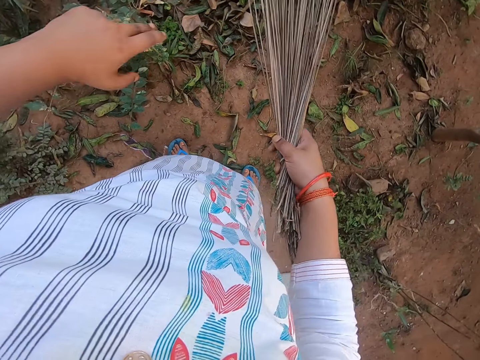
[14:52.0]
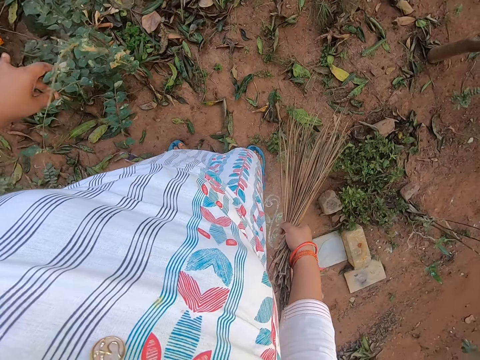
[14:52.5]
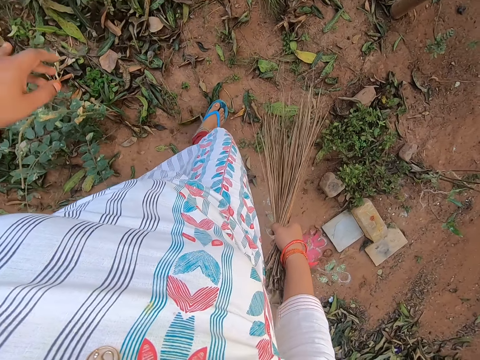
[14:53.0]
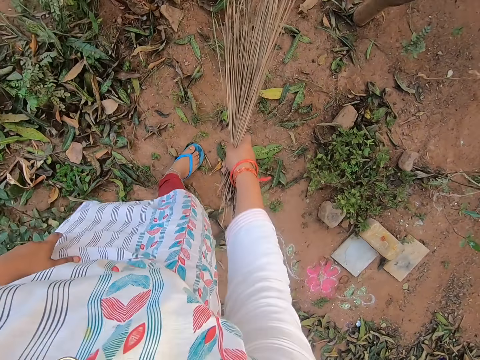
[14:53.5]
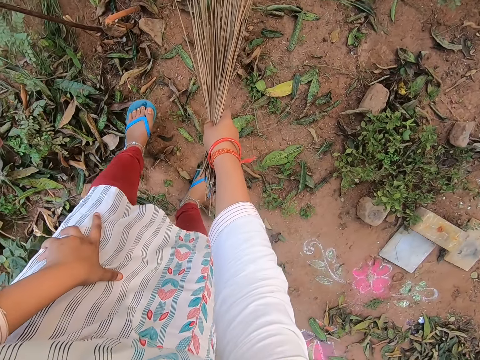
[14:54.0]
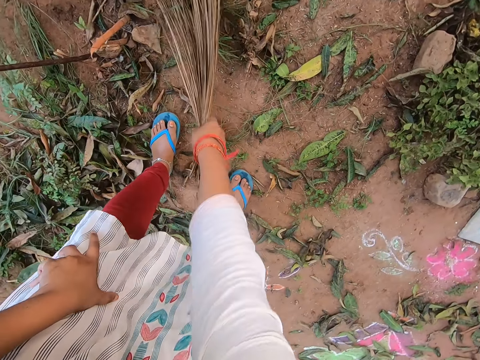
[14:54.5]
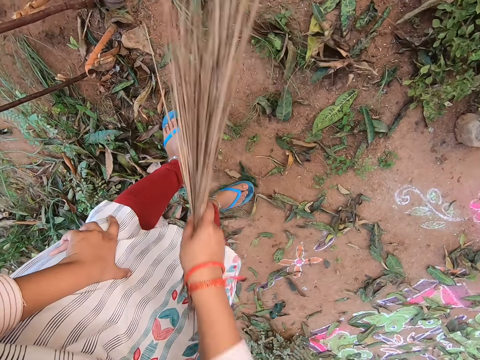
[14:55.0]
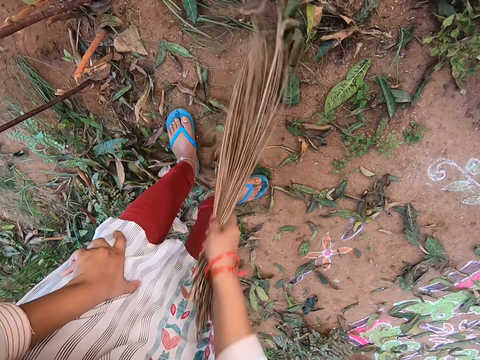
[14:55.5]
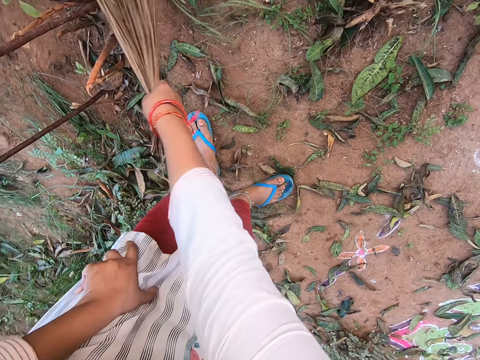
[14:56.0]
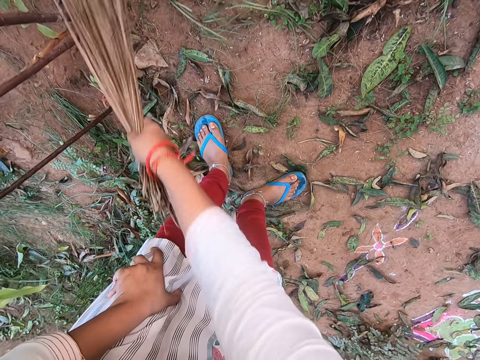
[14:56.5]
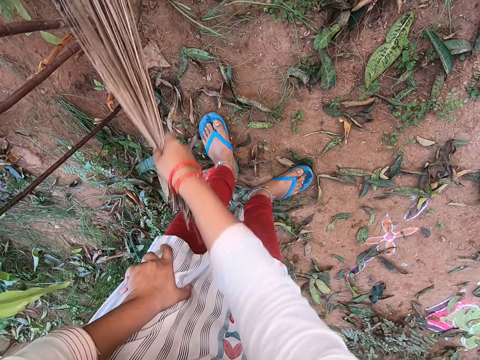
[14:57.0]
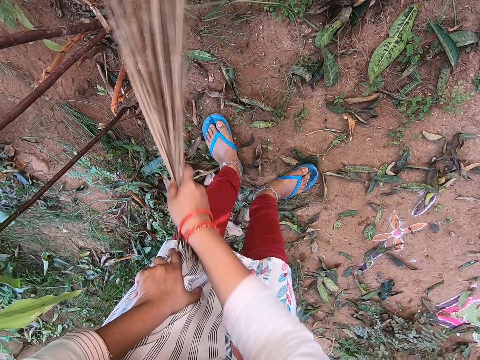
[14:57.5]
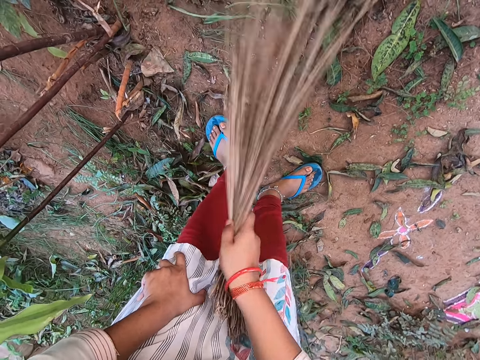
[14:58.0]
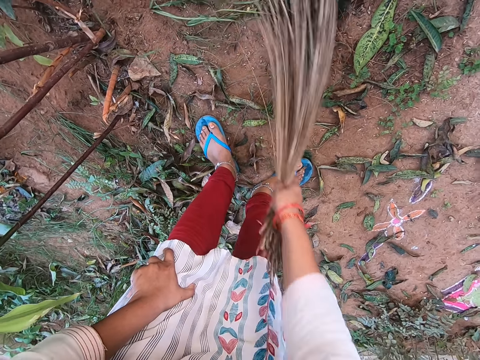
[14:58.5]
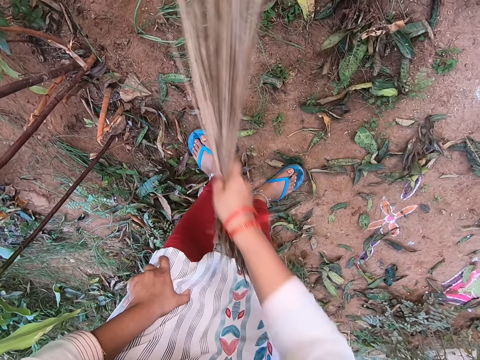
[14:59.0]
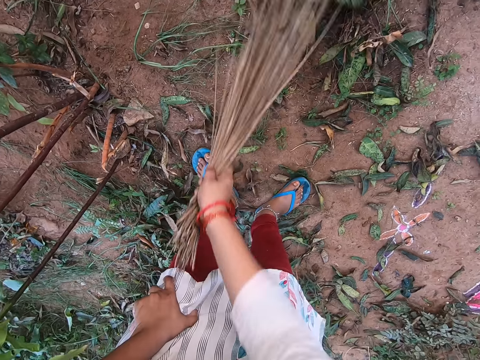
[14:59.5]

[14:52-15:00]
The camera wearer looks at the hand. They sweep the compound.

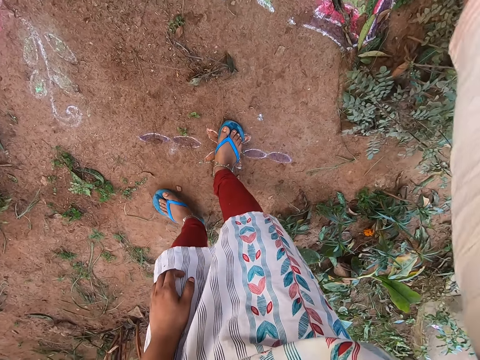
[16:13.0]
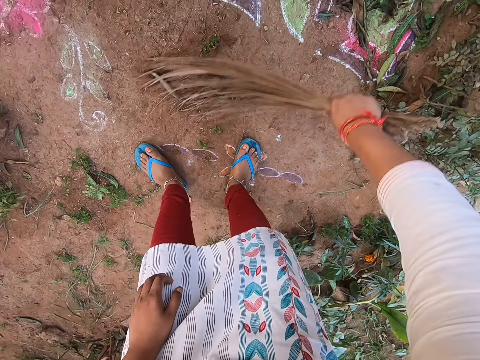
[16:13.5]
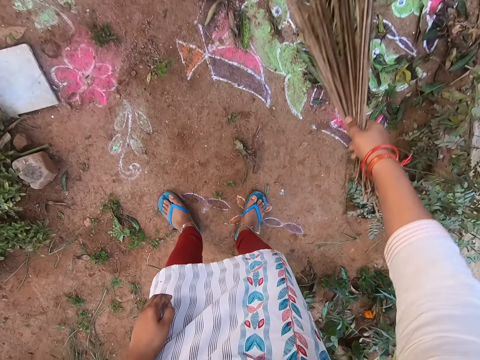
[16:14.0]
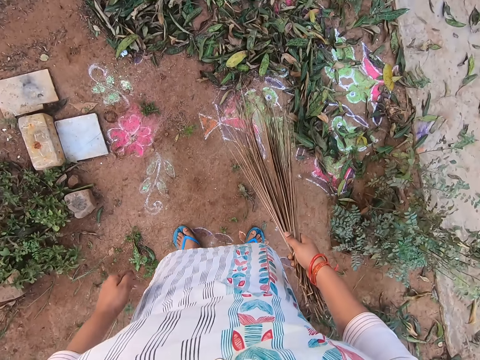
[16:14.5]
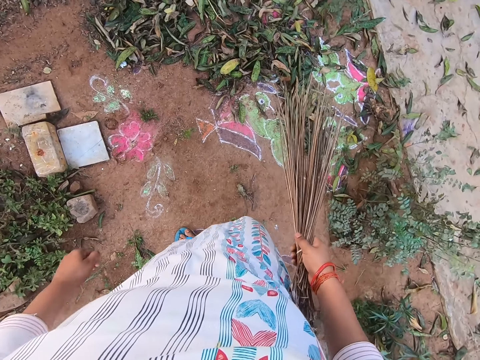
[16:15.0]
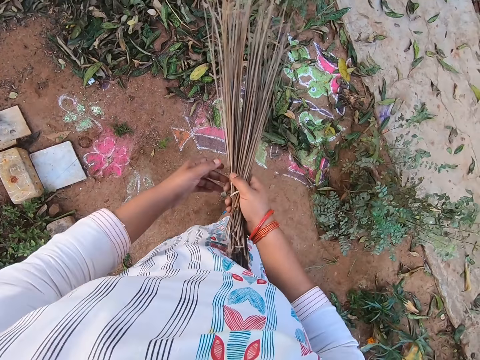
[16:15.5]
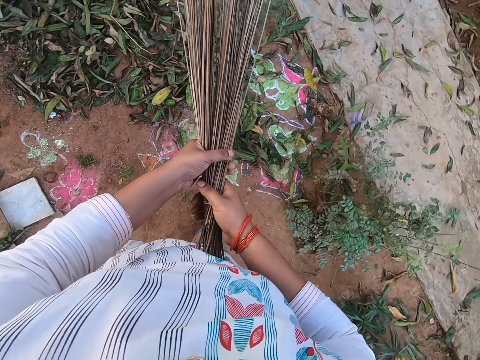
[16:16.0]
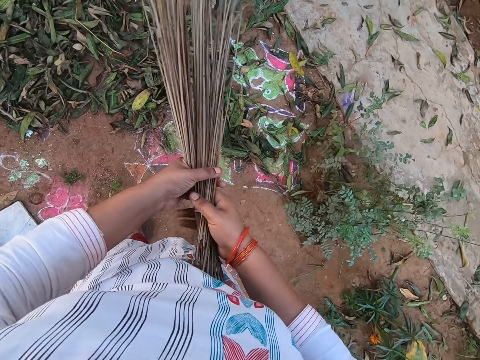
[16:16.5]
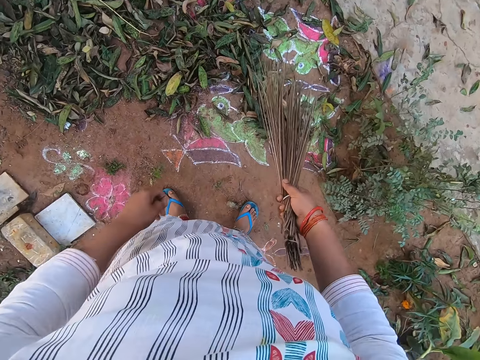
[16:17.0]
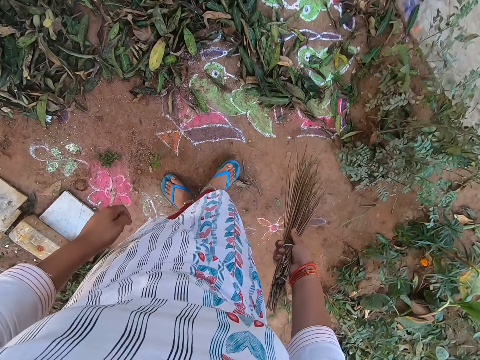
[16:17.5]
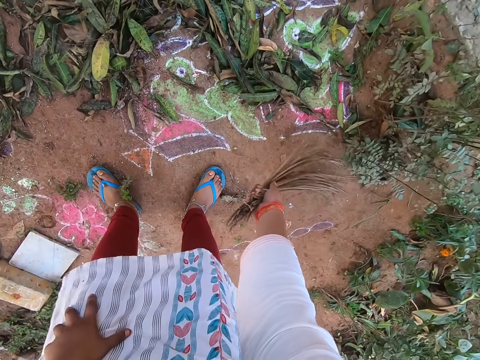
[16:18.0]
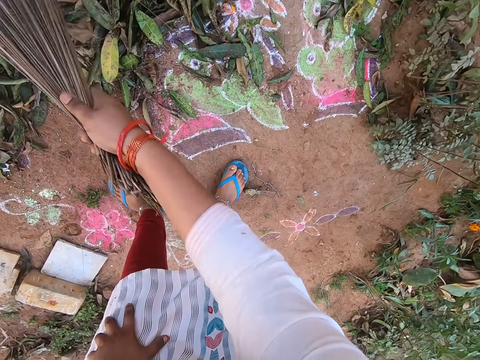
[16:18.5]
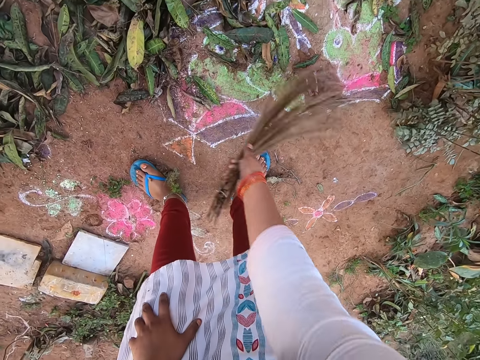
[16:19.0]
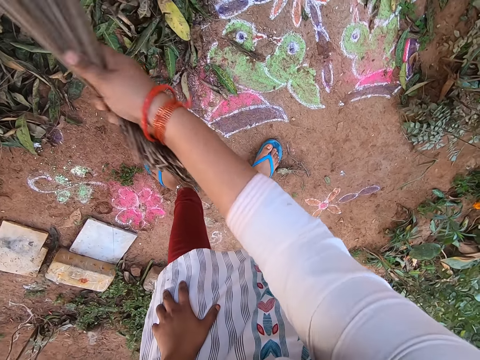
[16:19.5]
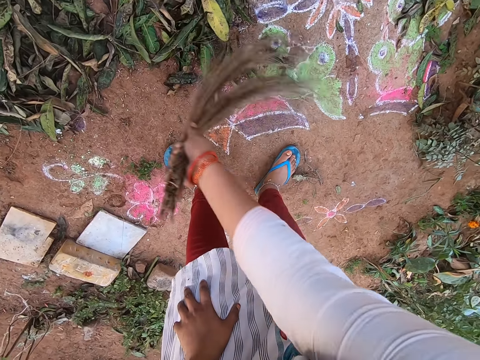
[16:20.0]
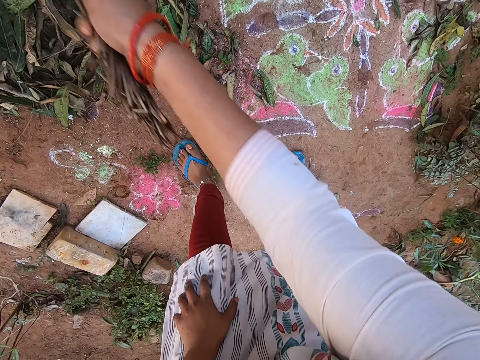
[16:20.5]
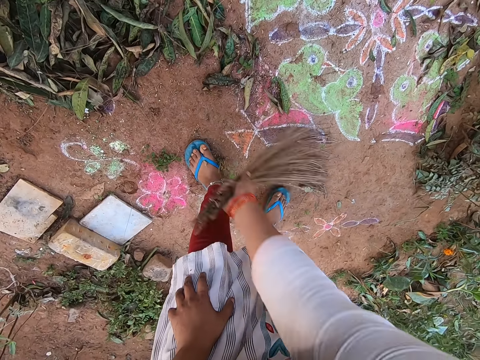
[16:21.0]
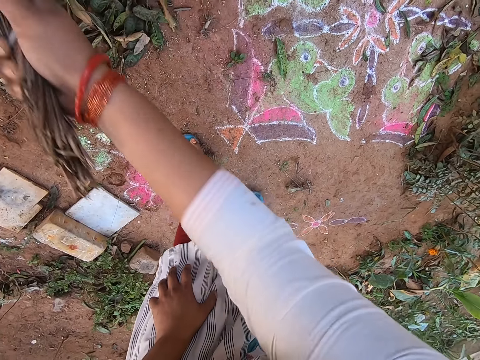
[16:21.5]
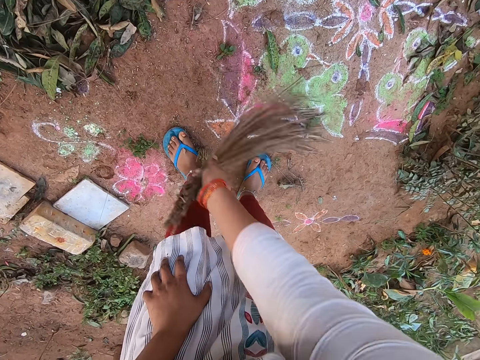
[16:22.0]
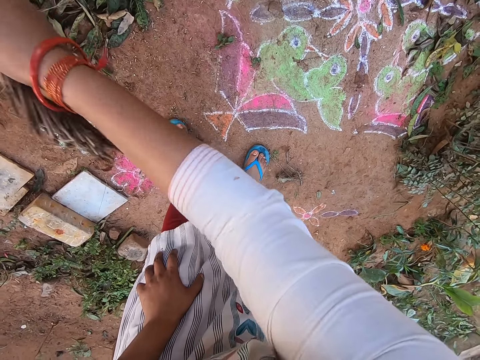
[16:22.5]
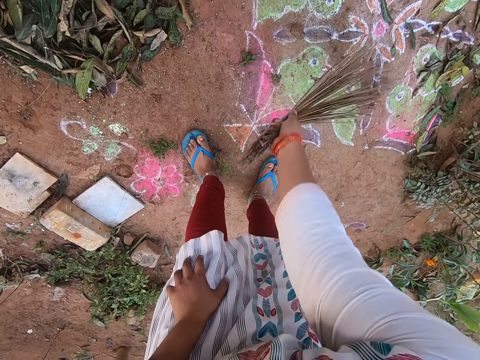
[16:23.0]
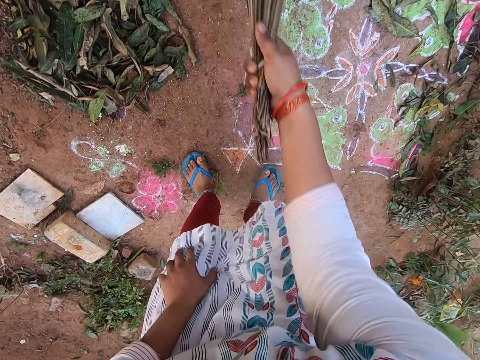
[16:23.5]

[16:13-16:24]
The camera wearer looks around the compound. She holds the broom with her hands. She sweeps the leaves on the ground with the broom in her right hand.

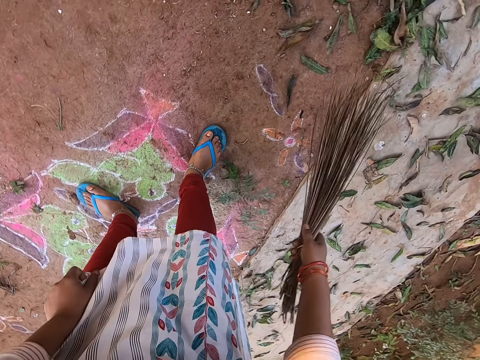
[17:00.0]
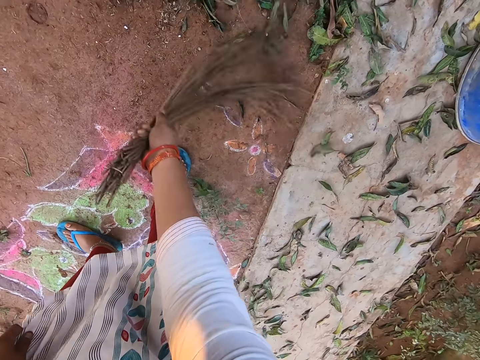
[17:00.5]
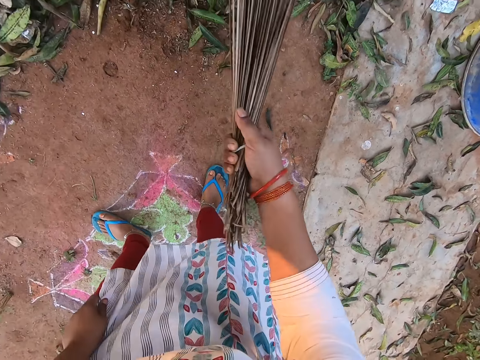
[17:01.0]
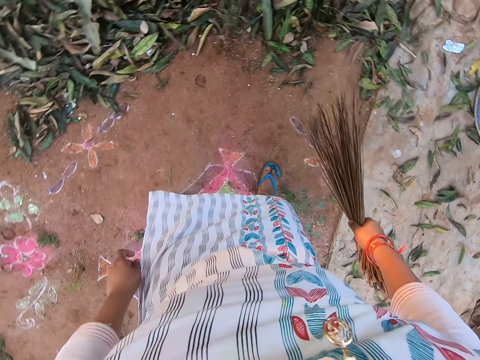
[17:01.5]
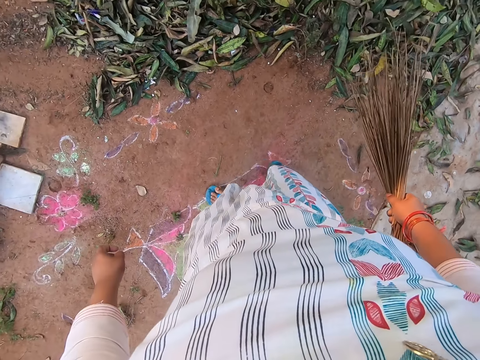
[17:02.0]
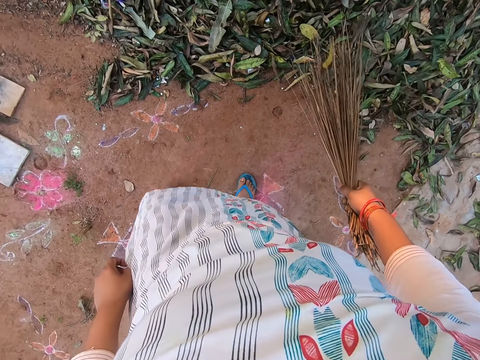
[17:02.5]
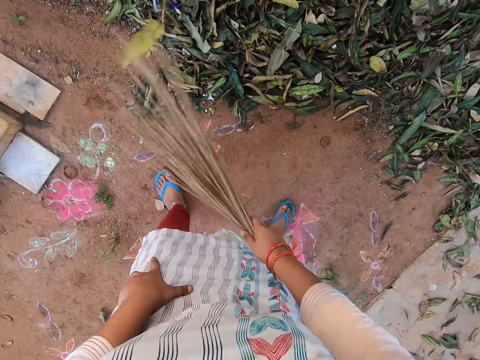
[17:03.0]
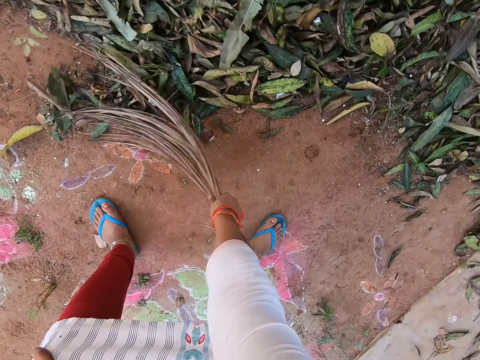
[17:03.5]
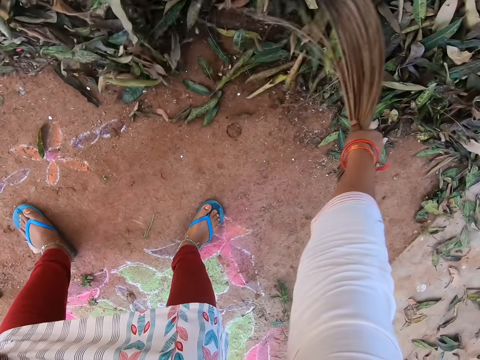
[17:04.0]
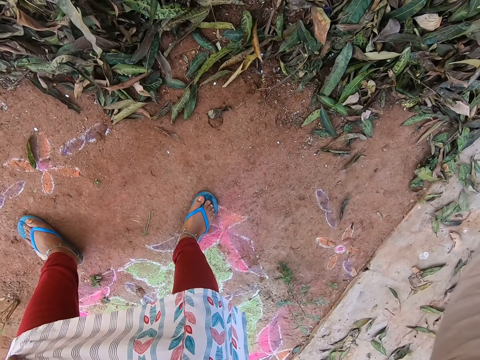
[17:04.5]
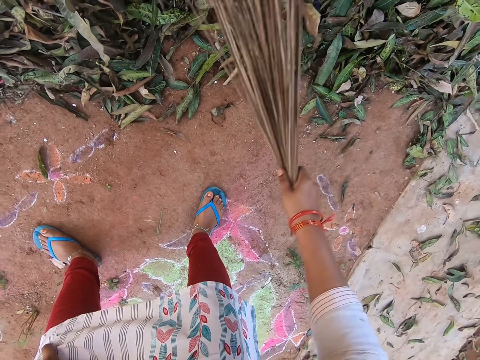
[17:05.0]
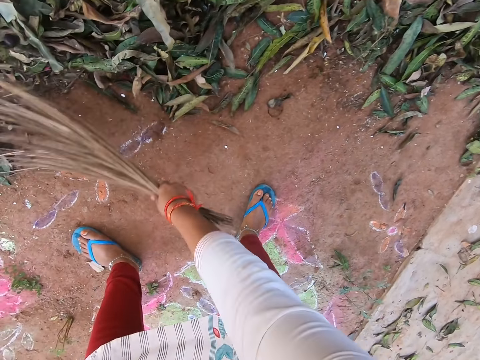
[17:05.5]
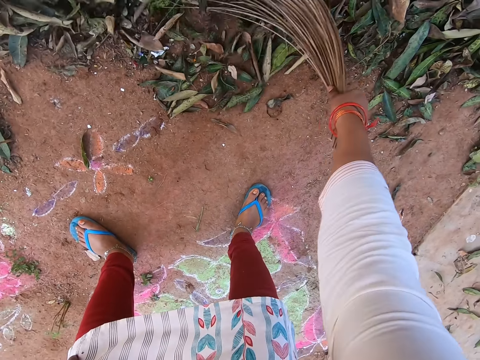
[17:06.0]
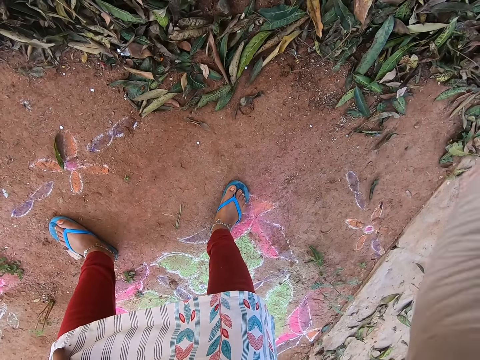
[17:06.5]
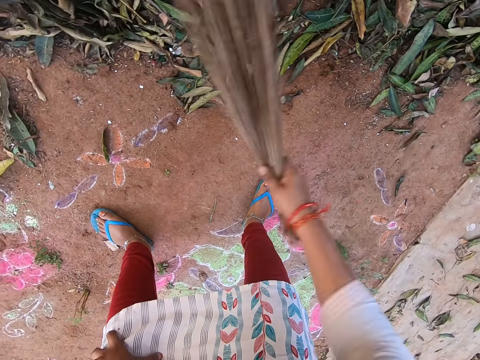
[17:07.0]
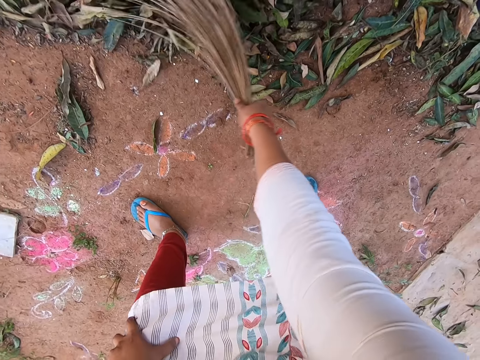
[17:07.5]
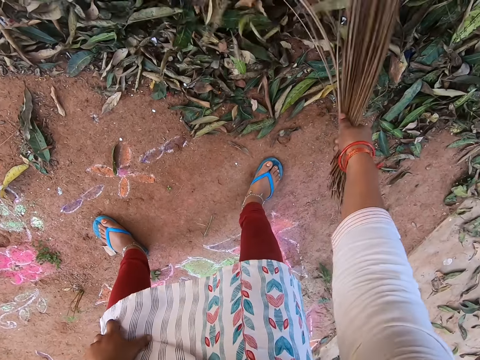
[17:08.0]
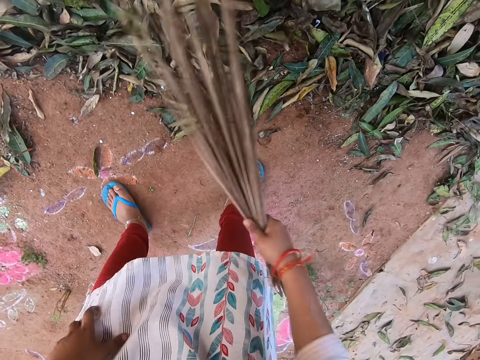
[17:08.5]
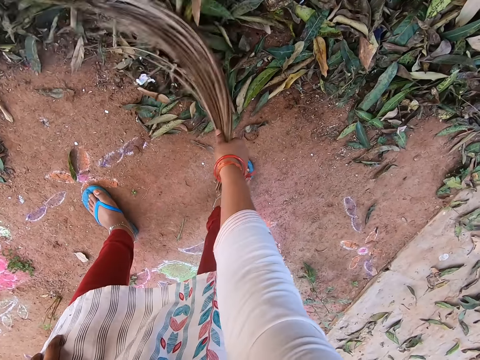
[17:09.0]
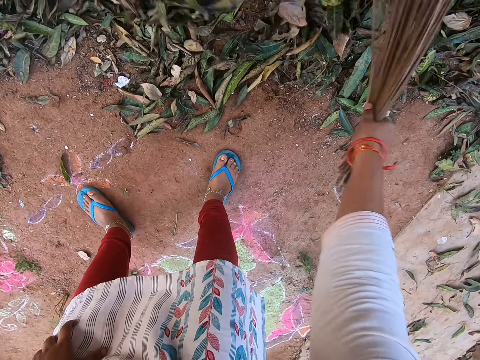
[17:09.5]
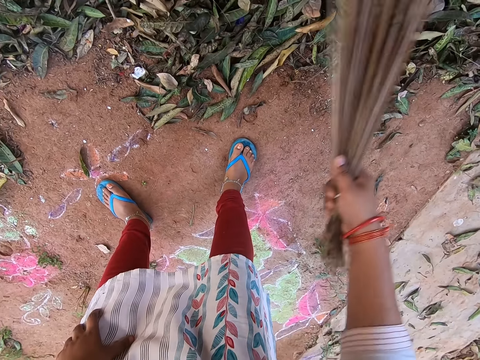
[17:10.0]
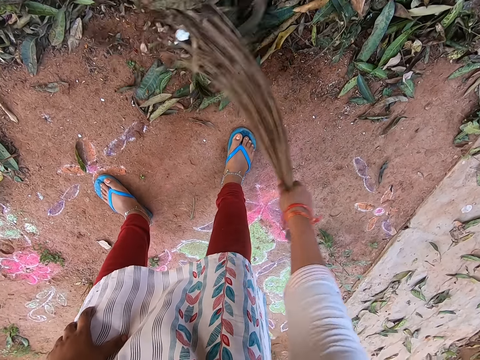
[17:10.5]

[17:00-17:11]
The camera wearer looks around the compound. They sweep the compound.
